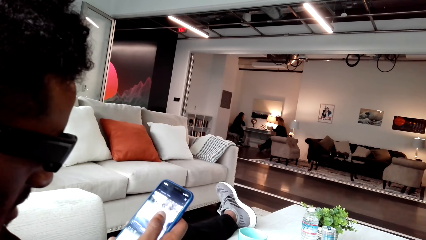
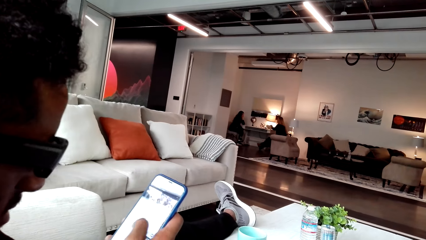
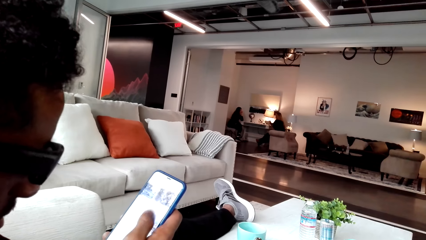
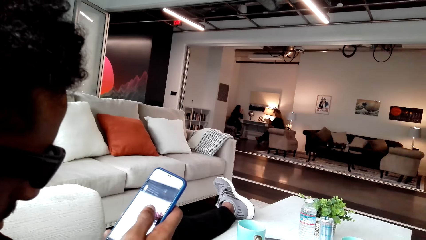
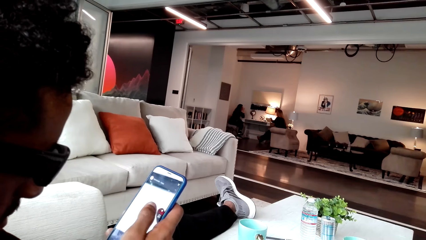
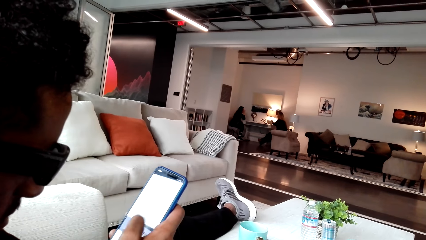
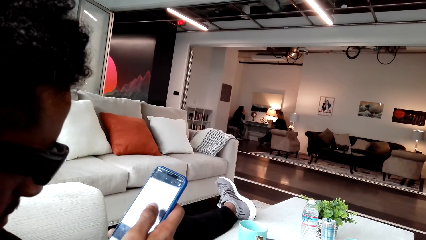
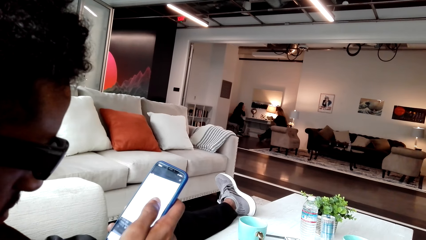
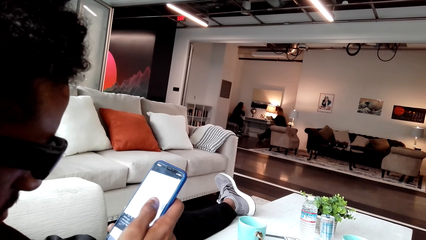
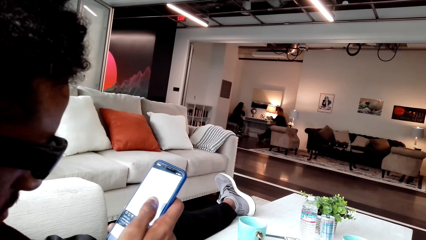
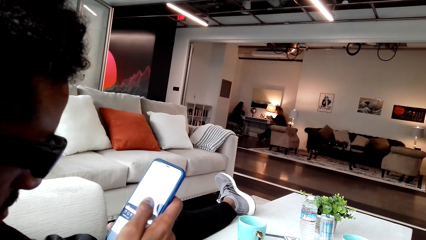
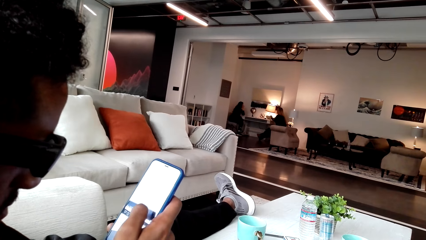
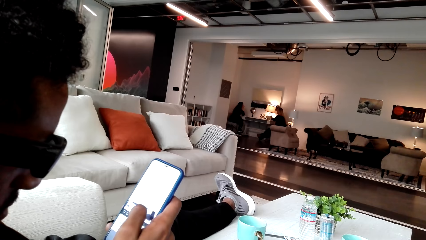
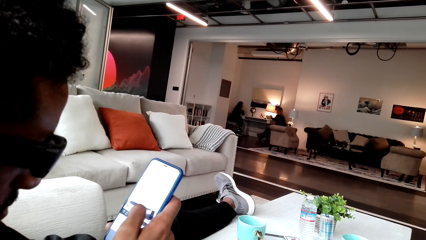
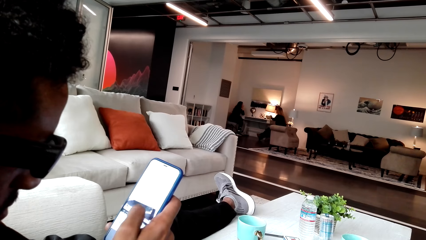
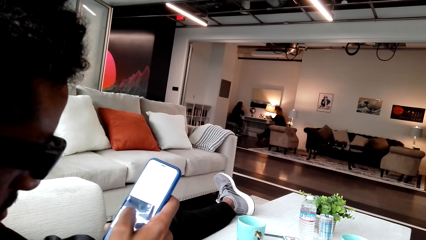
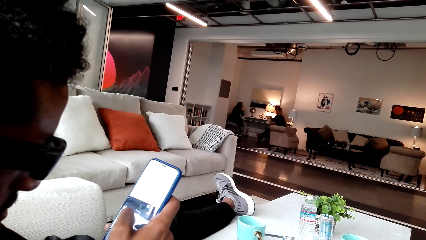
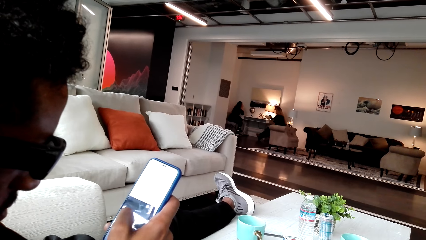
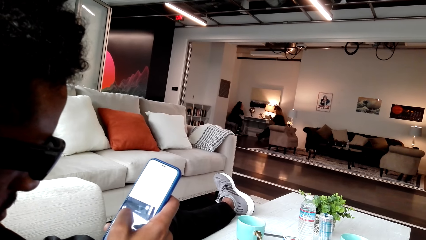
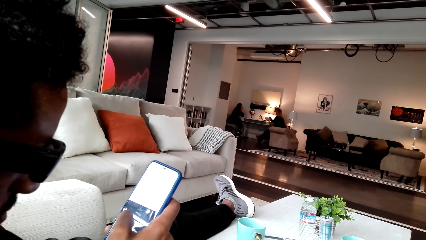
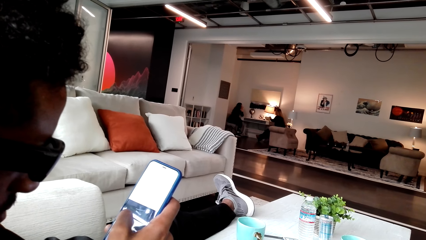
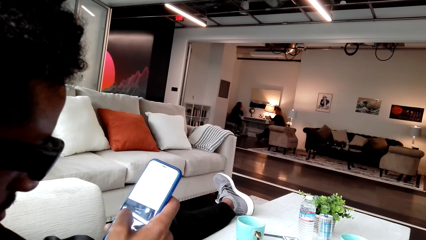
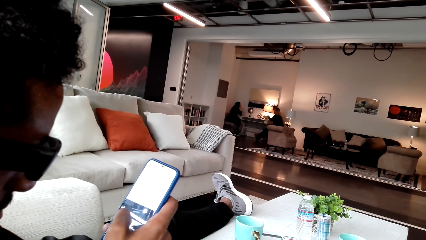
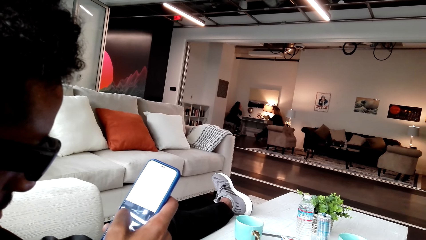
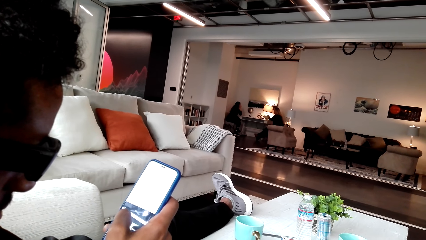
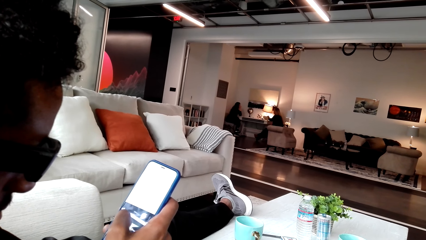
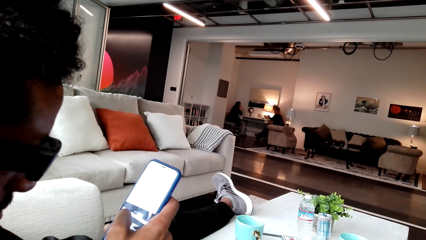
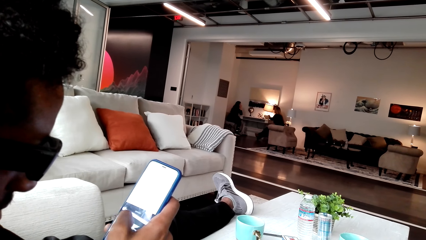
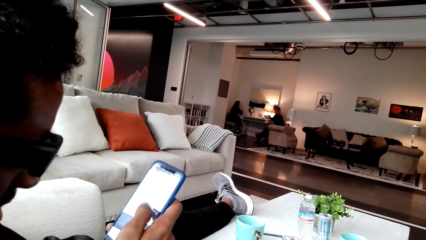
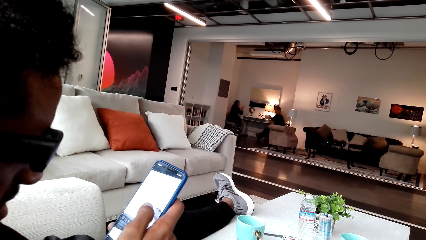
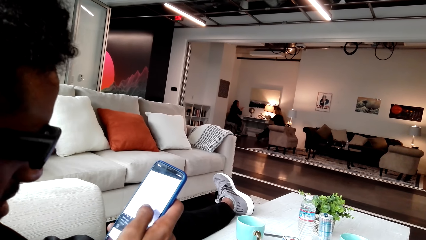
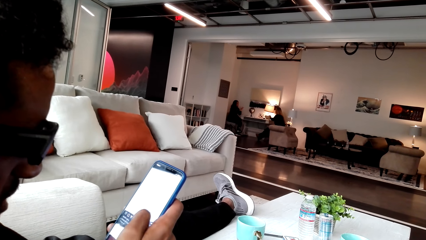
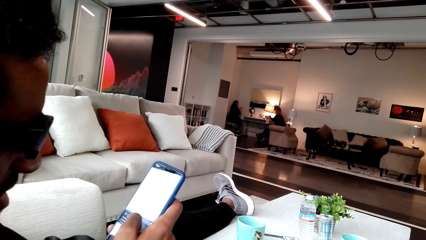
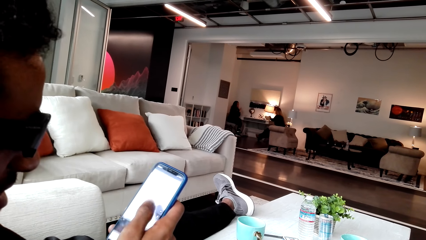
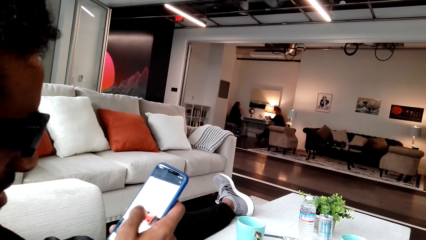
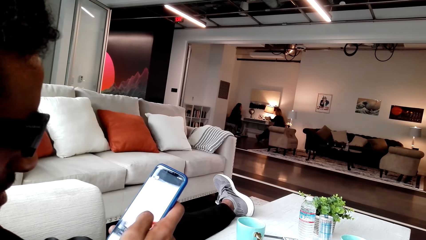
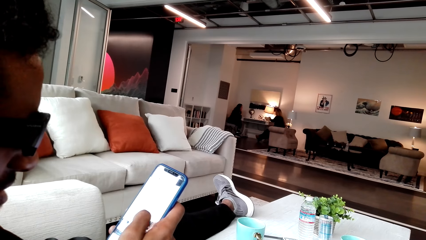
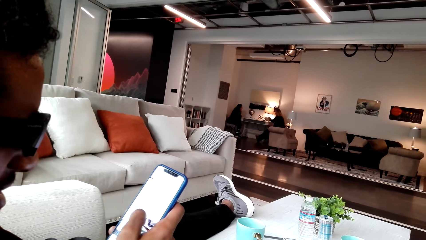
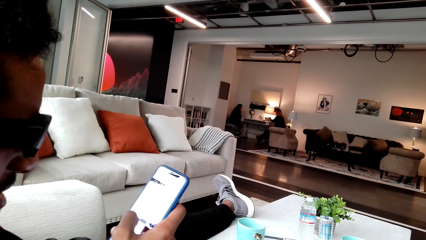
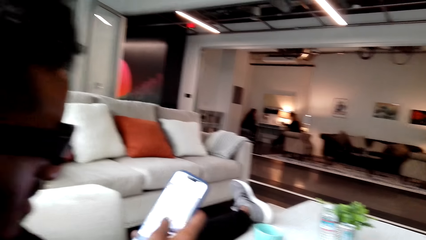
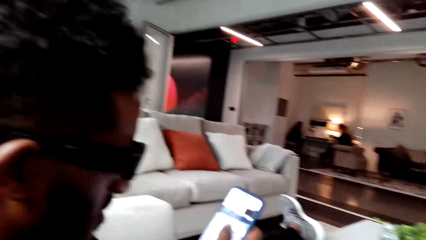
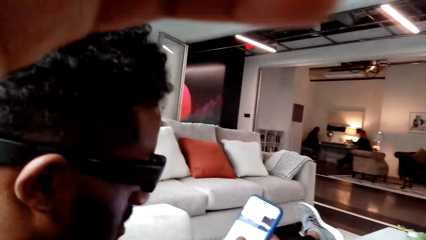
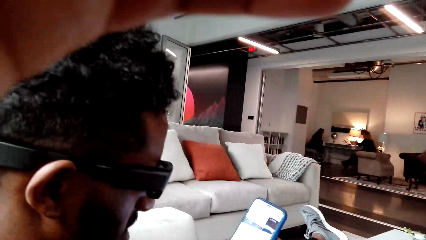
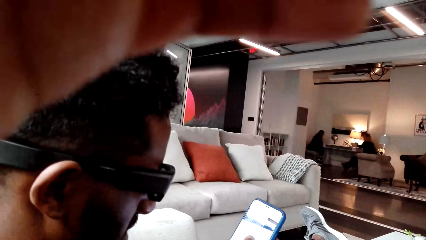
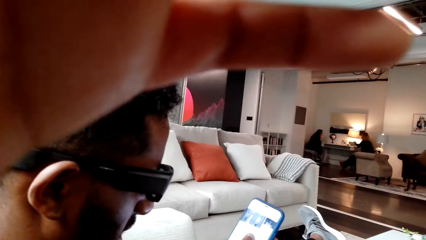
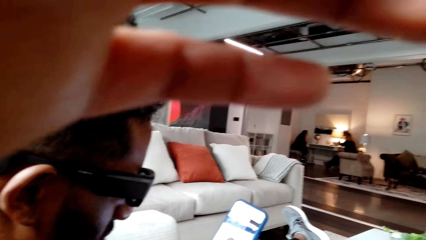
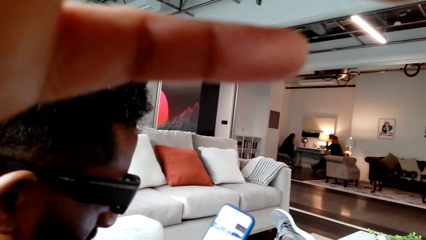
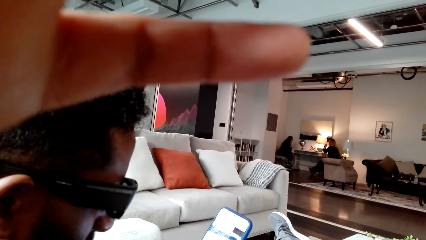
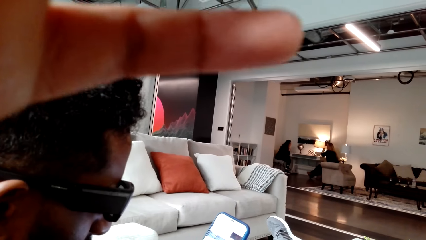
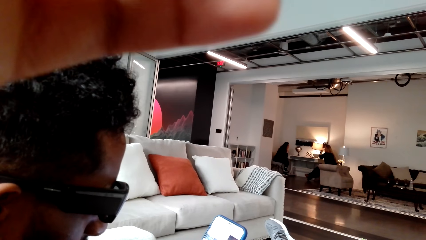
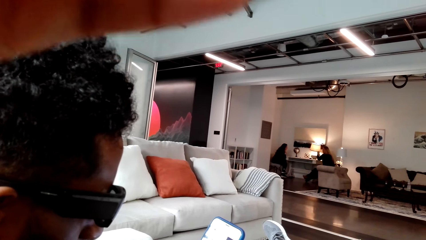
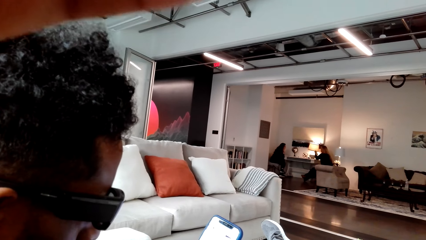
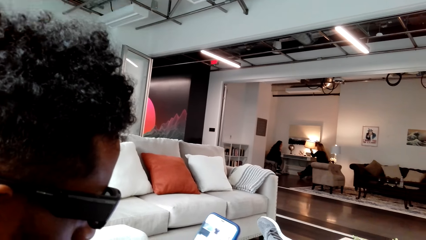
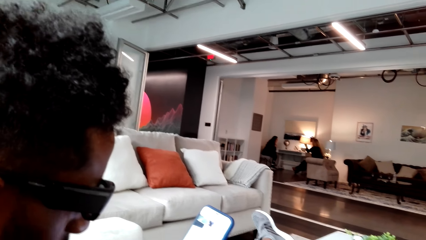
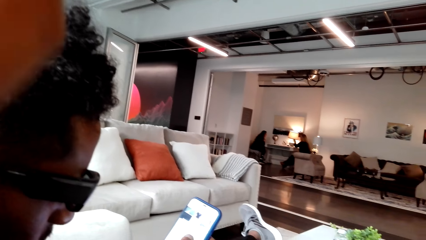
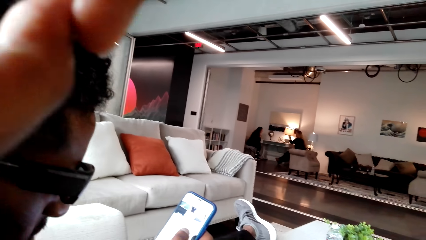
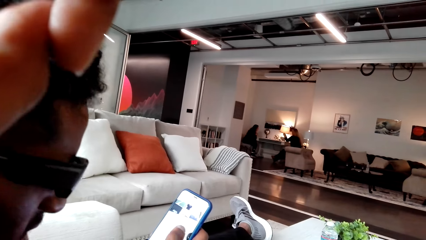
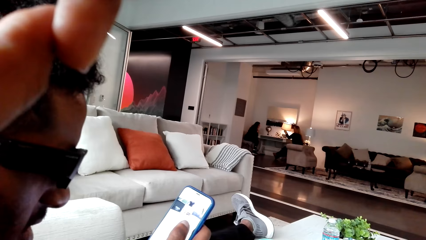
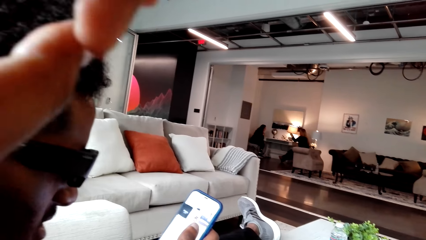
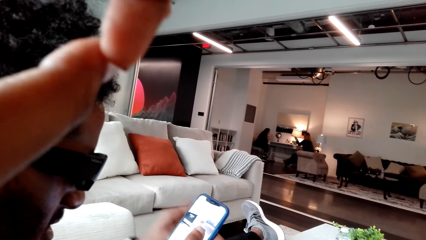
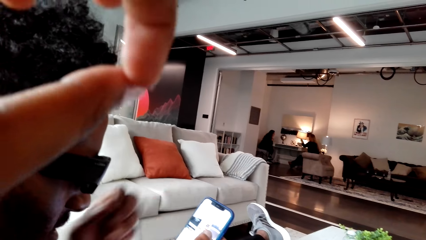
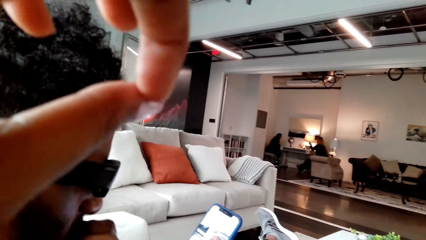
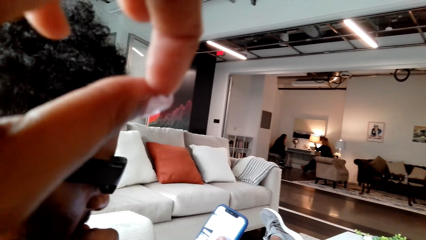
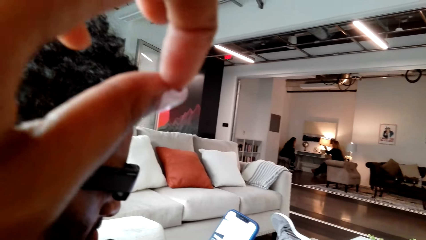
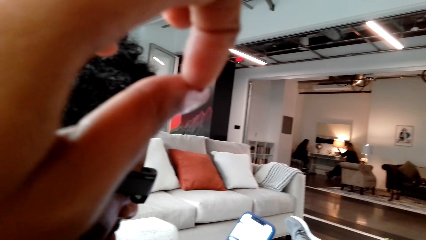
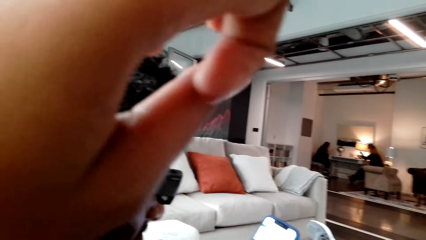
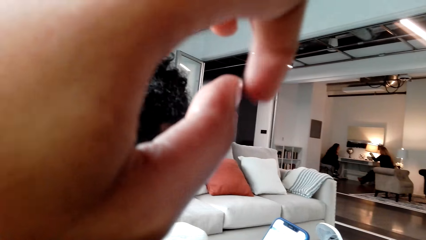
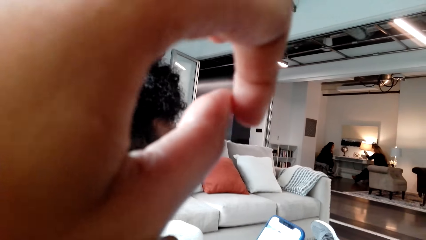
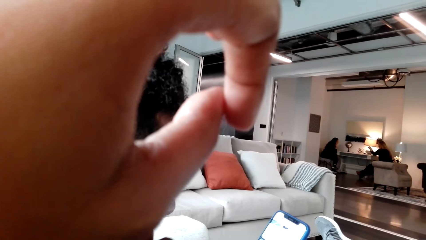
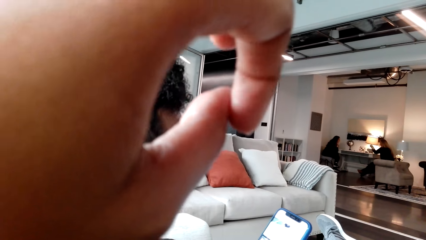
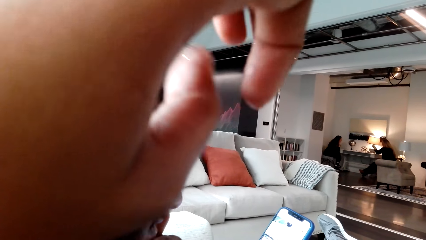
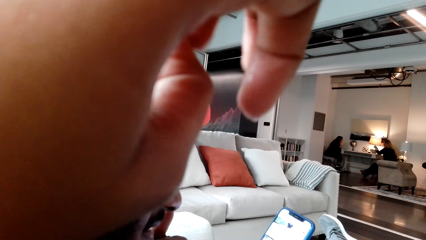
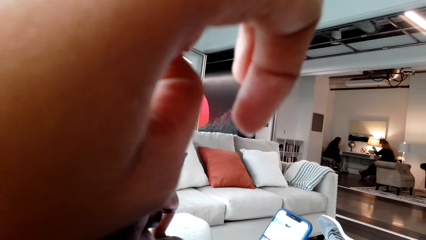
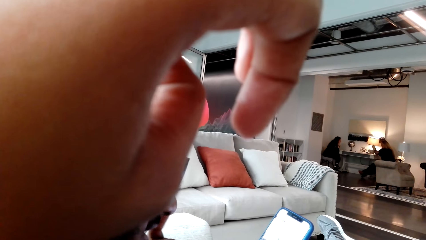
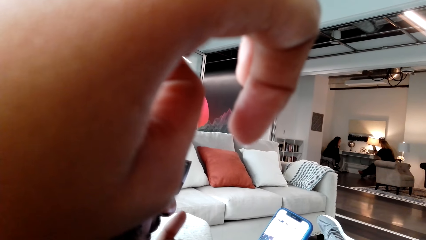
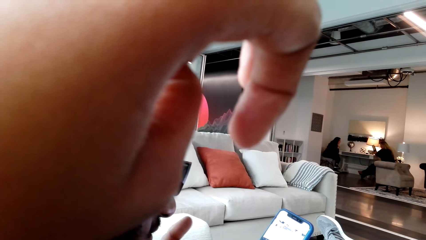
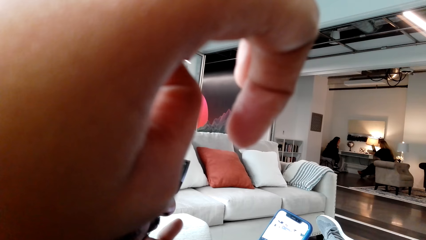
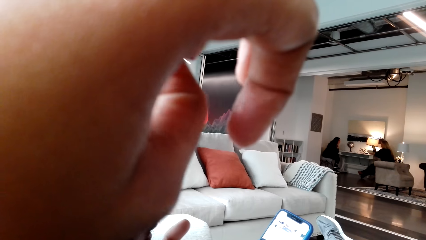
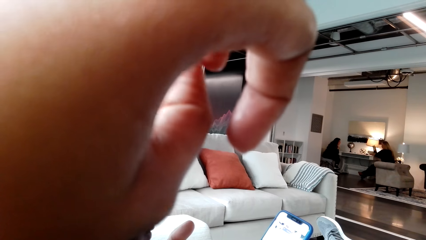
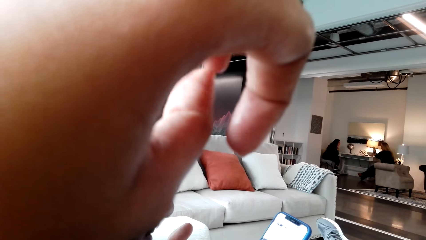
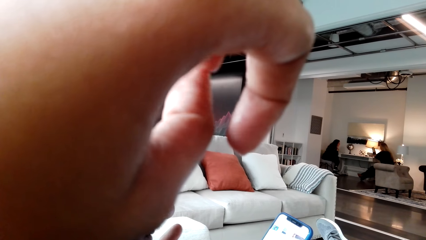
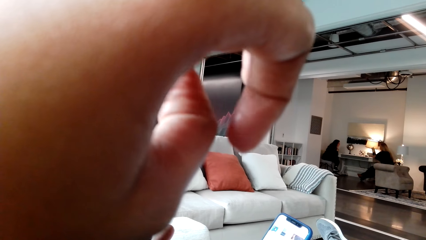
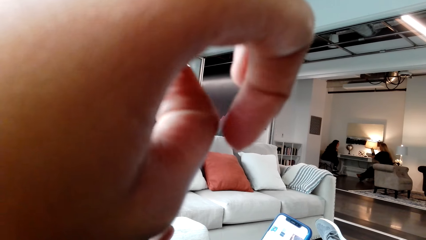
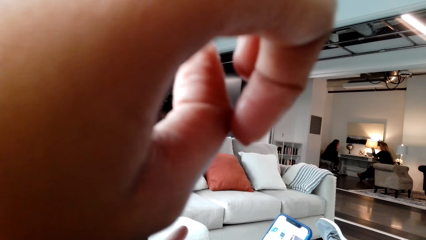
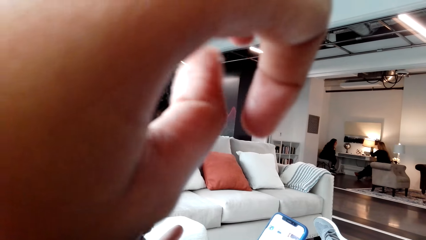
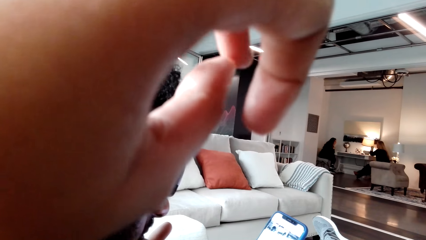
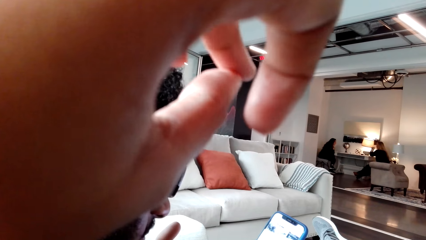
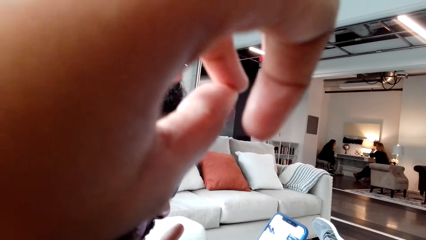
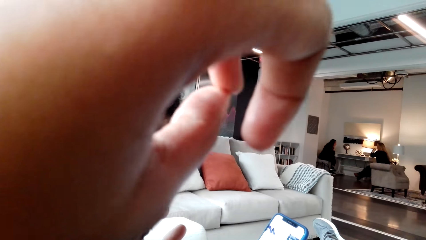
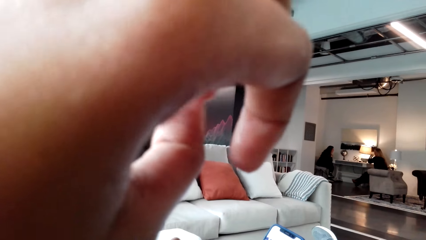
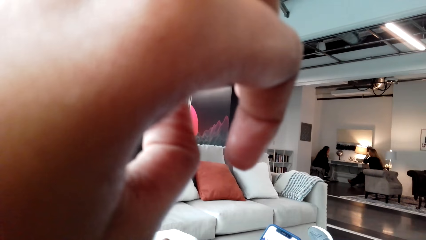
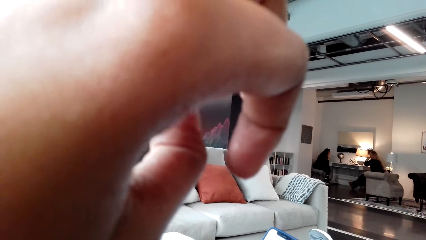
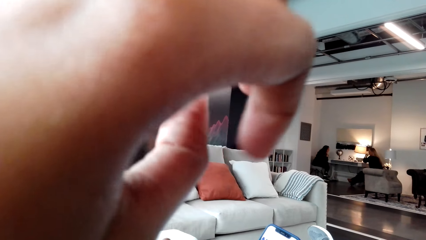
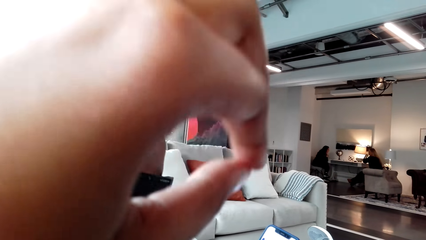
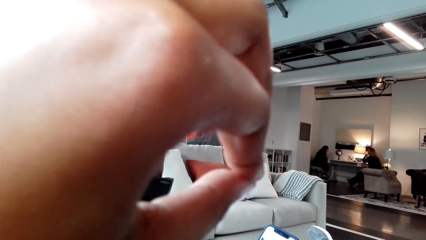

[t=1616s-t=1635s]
A person has put his legs on the table. The camera wearer moves her hands.
